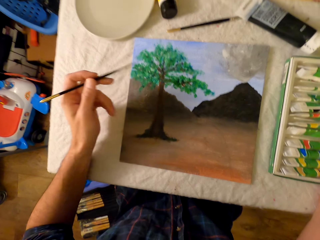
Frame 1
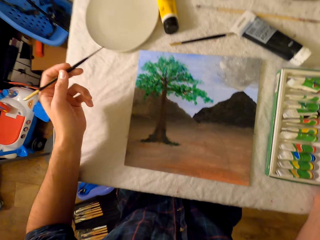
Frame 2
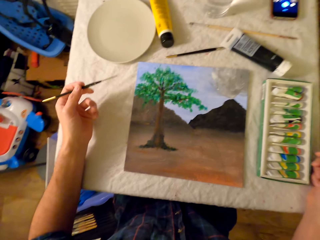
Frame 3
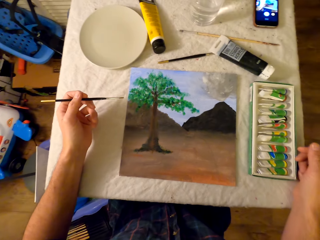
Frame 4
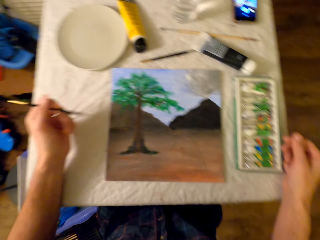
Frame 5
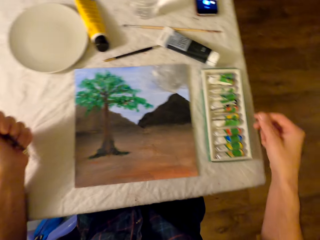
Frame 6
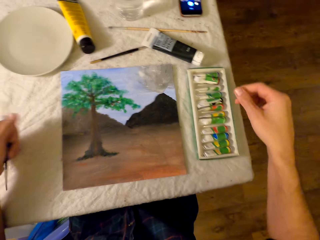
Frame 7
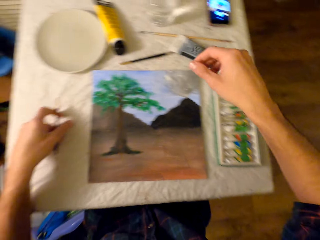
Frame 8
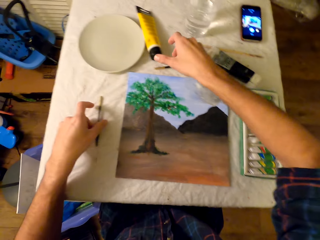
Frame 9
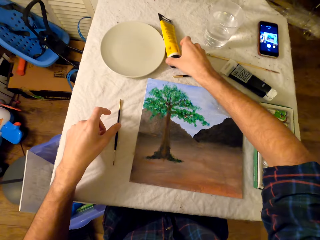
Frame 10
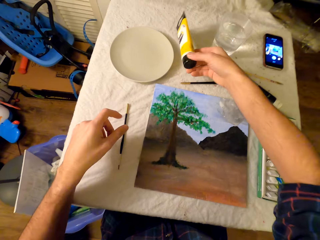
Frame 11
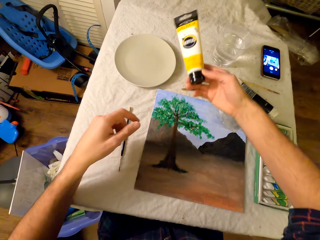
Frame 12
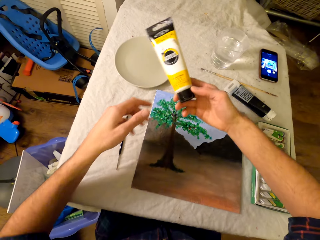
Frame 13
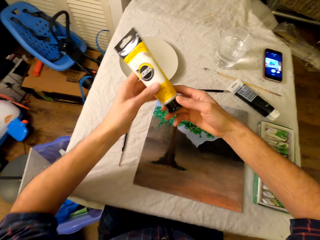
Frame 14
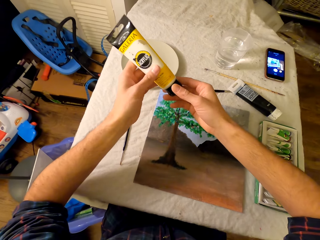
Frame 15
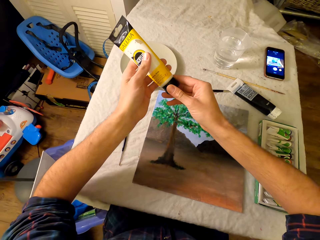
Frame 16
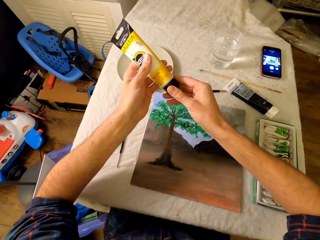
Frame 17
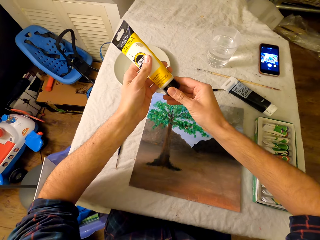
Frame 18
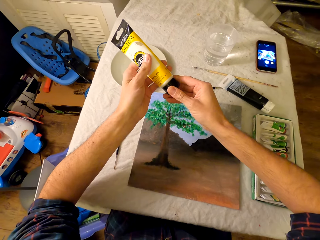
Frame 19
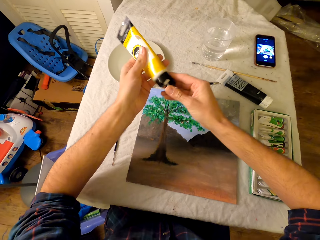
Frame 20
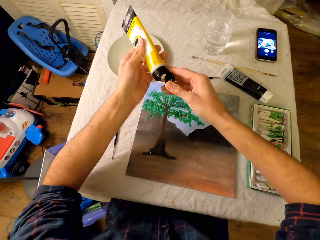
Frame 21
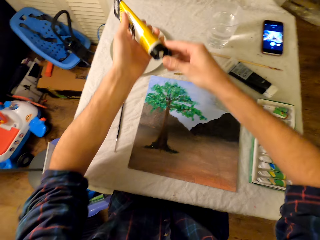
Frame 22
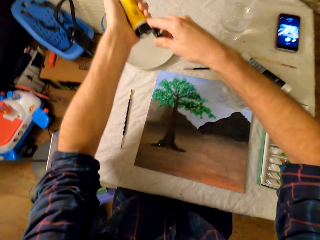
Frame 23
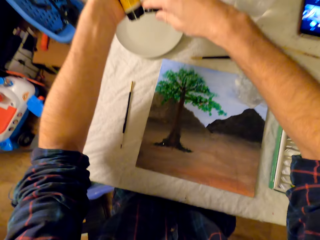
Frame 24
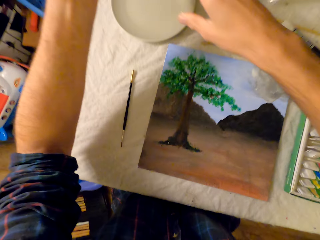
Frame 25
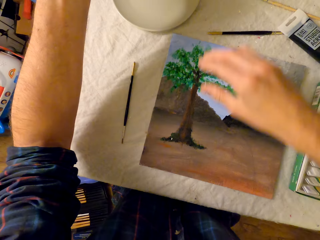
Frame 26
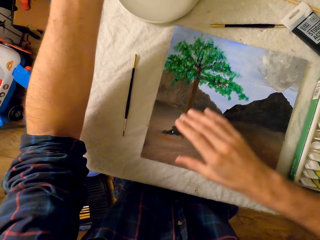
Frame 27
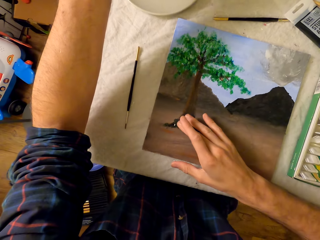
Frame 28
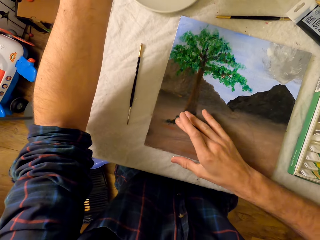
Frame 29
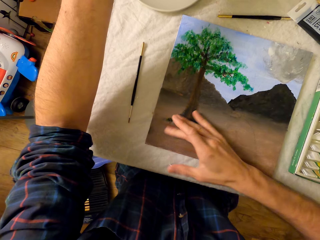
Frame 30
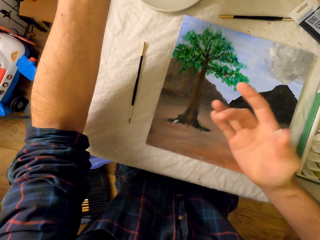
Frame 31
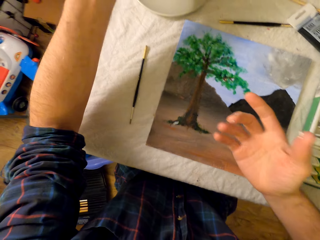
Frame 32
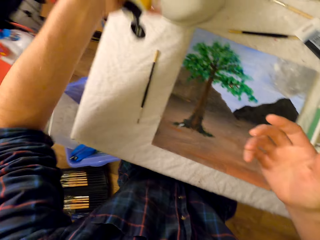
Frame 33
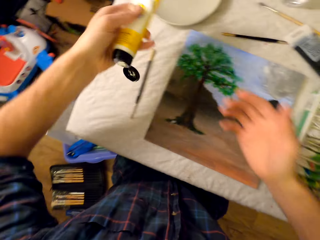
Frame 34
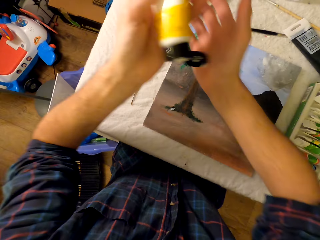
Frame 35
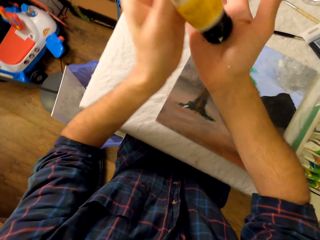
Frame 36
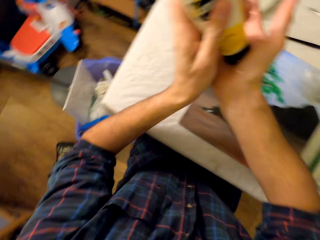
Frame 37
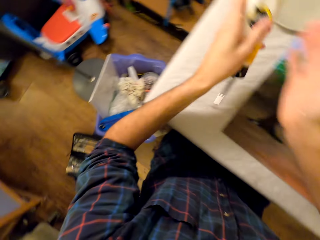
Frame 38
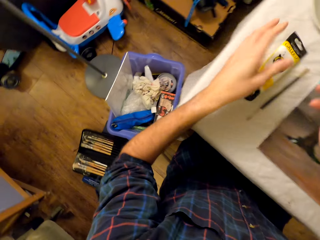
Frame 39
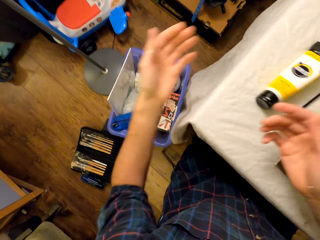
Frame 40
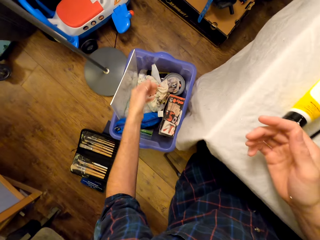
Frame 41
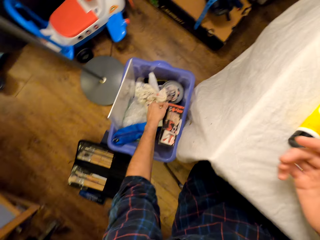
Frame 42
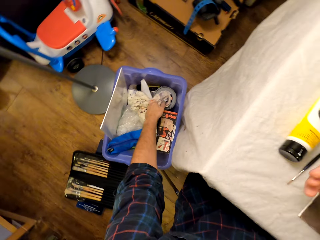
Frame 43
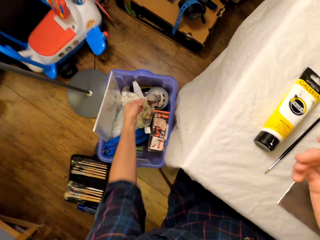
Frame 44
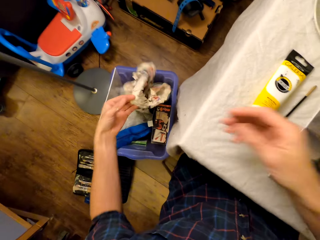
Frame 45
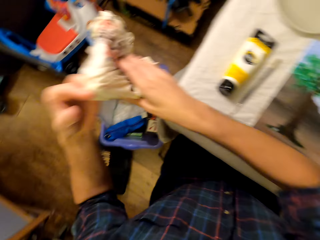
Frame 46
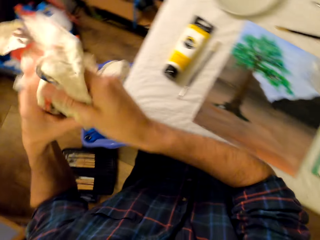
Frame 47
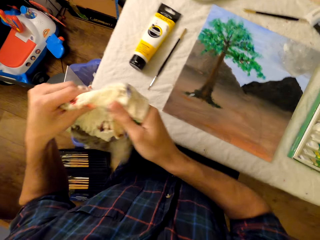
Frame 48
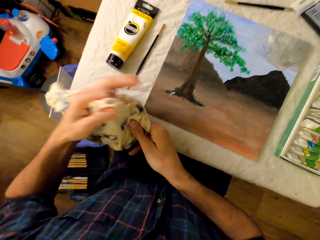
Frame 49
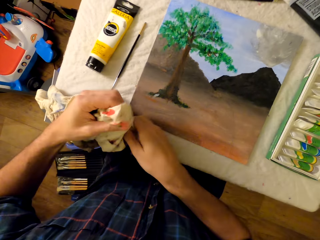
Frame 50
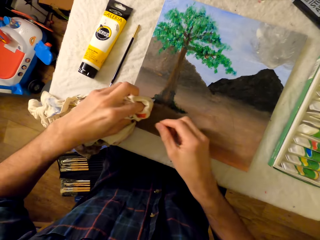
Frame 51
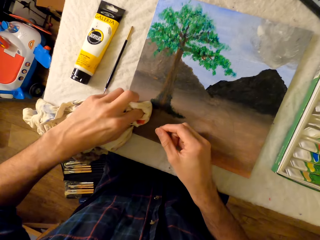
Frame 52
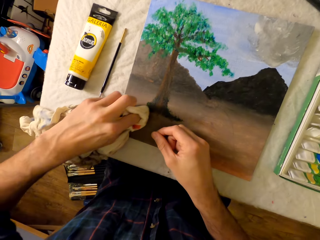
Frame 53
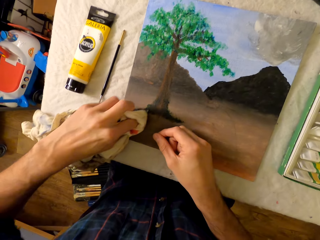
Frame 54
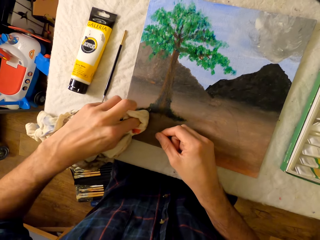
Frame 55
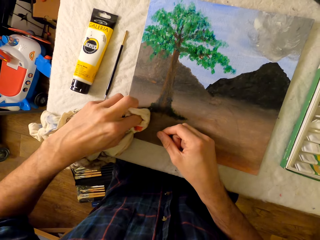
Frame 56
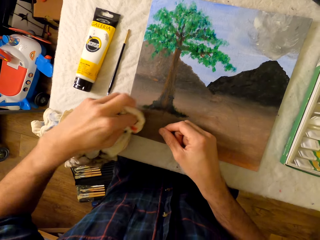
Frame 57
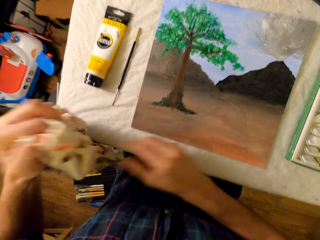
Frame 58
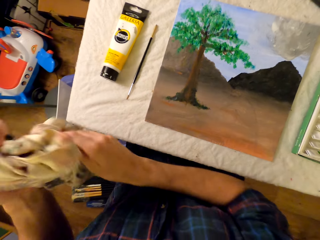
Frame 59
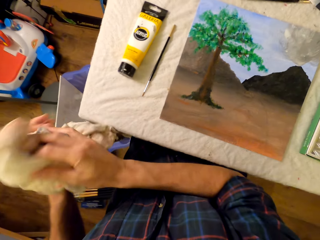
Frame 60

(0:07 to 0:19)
The camera wearer picks the paint tube or fingerprint ink from the table with the right hand. They open the cap. They close the fingerprint ink cap. They put the fingerprint ink on the table. They take a cloth. They wipe the picture with the cloth.

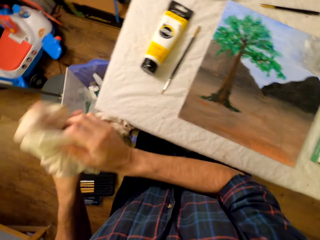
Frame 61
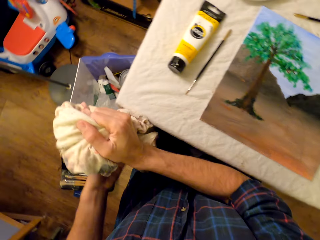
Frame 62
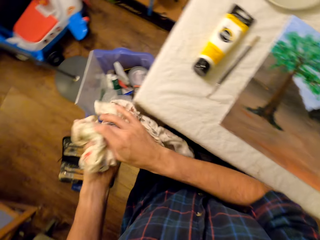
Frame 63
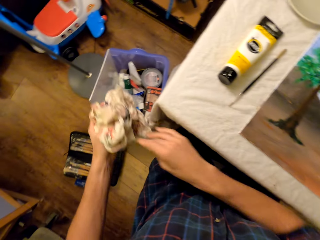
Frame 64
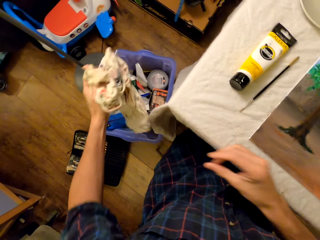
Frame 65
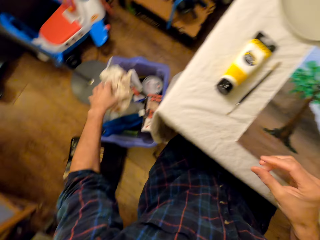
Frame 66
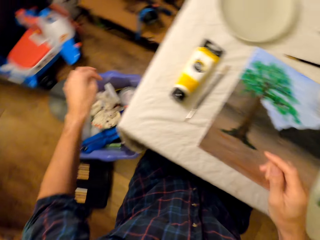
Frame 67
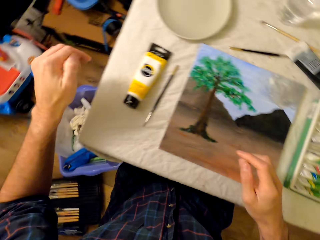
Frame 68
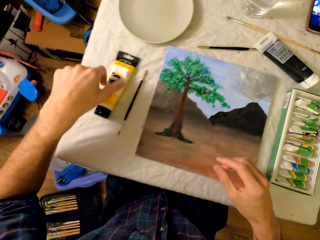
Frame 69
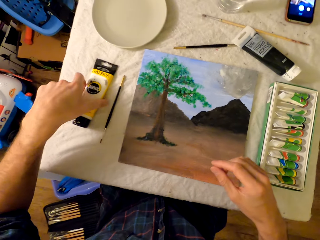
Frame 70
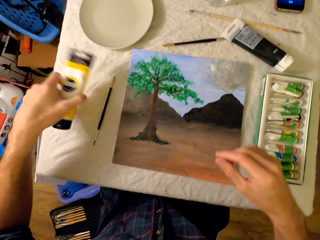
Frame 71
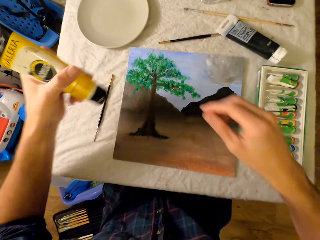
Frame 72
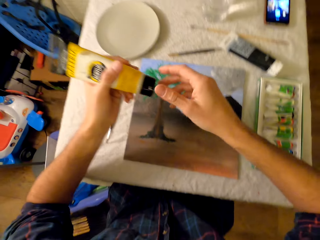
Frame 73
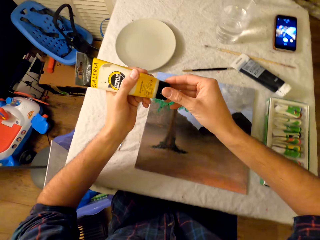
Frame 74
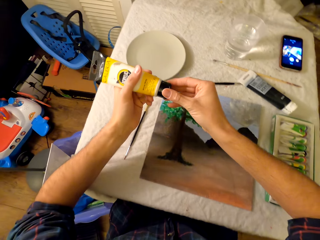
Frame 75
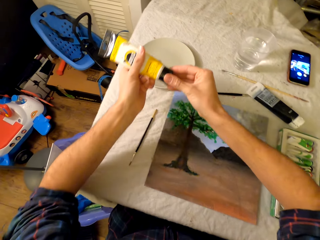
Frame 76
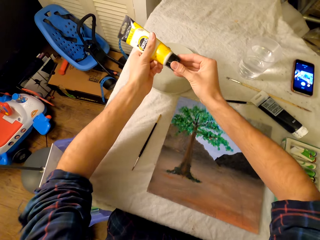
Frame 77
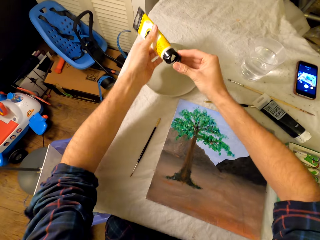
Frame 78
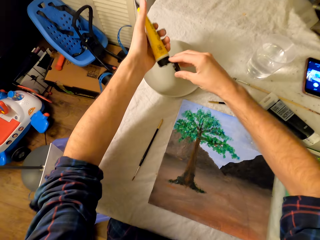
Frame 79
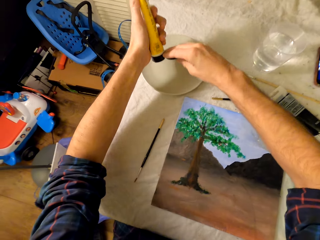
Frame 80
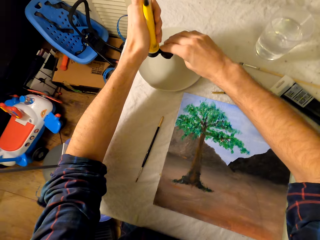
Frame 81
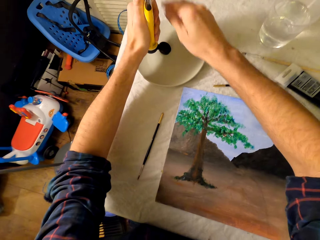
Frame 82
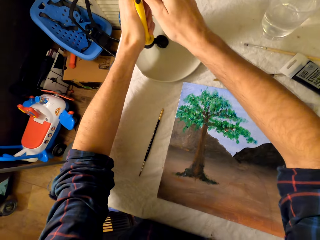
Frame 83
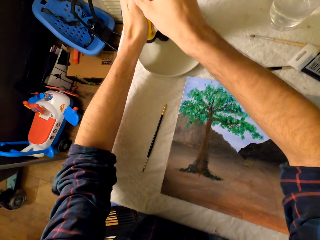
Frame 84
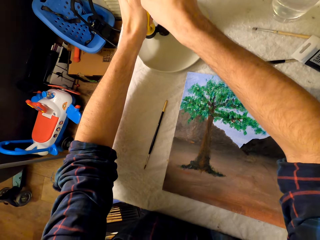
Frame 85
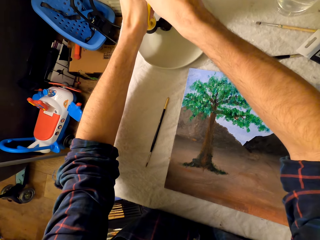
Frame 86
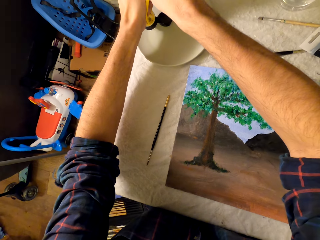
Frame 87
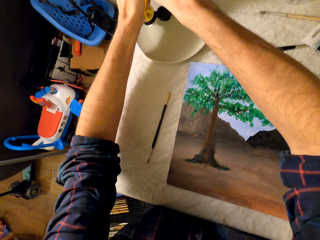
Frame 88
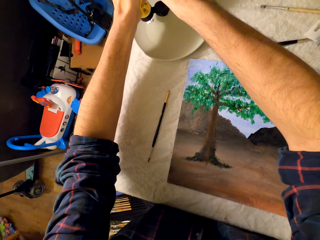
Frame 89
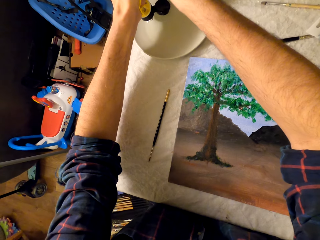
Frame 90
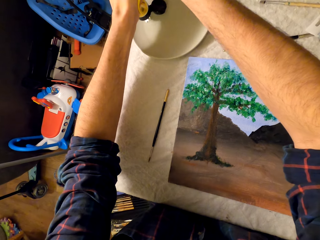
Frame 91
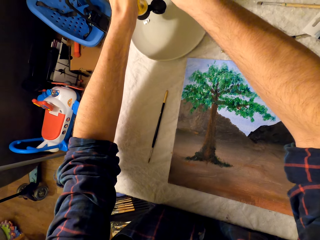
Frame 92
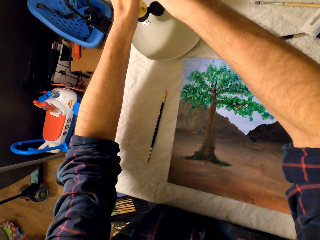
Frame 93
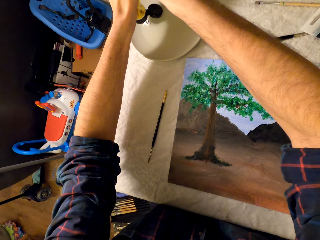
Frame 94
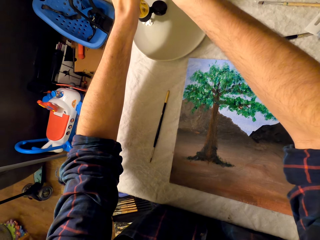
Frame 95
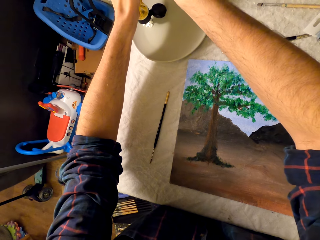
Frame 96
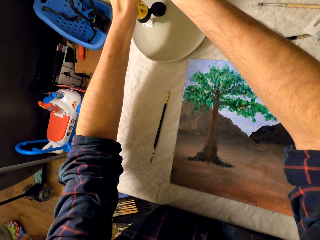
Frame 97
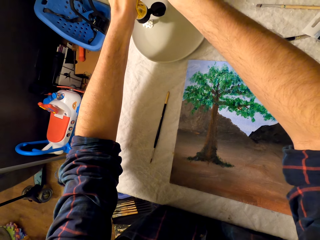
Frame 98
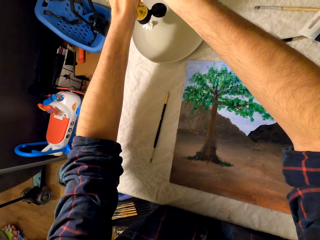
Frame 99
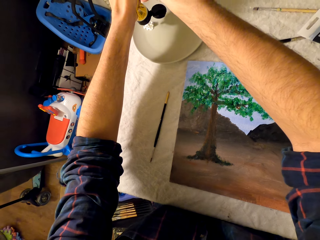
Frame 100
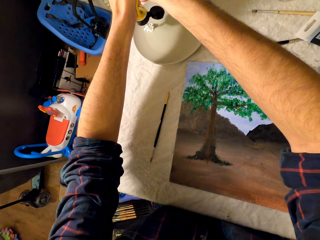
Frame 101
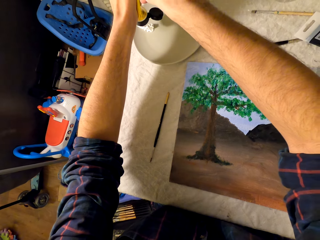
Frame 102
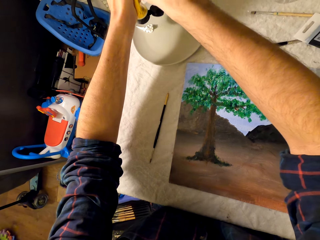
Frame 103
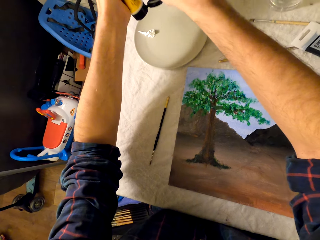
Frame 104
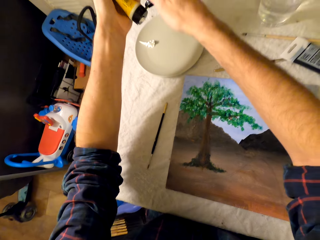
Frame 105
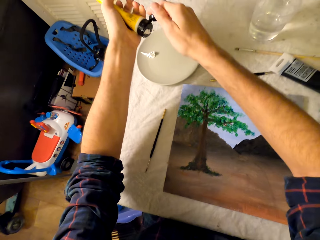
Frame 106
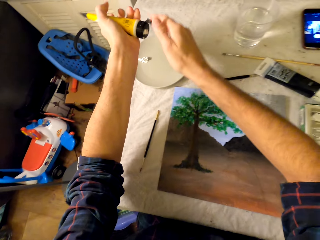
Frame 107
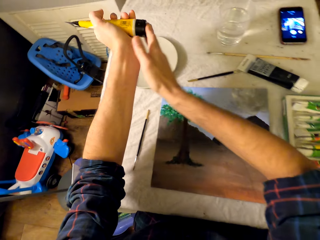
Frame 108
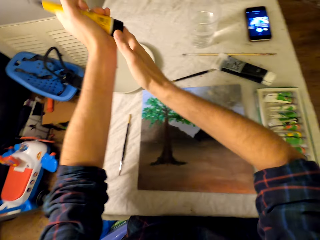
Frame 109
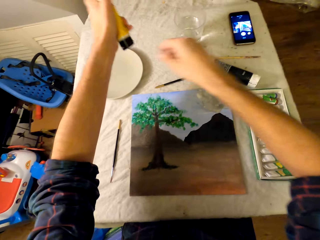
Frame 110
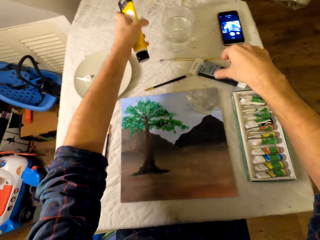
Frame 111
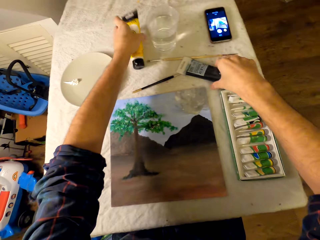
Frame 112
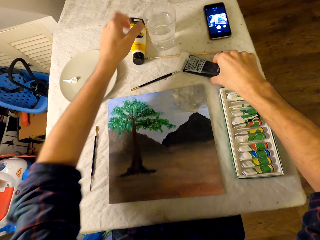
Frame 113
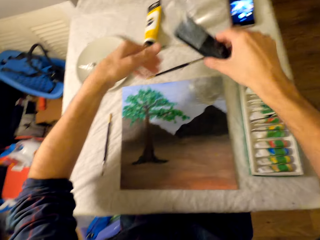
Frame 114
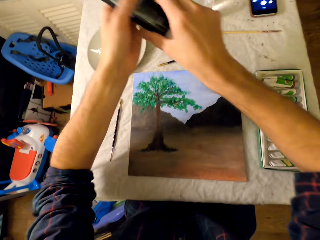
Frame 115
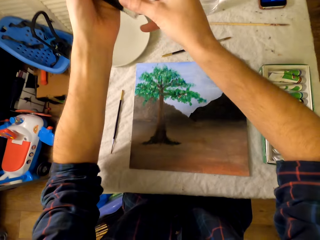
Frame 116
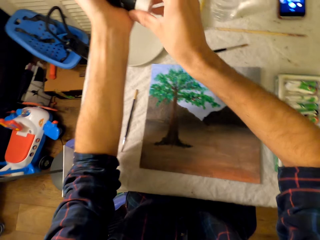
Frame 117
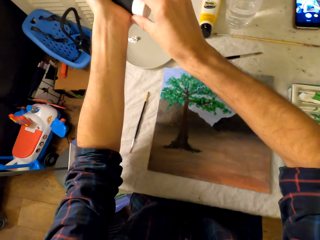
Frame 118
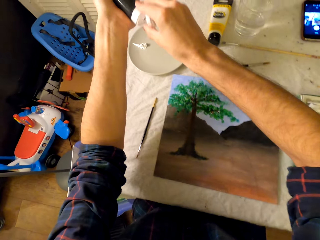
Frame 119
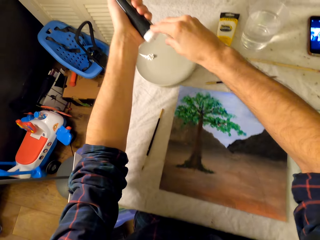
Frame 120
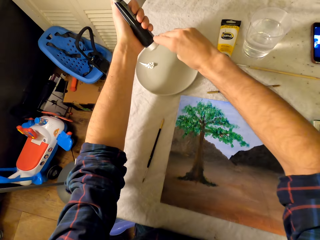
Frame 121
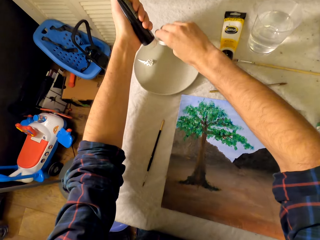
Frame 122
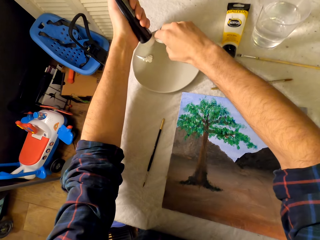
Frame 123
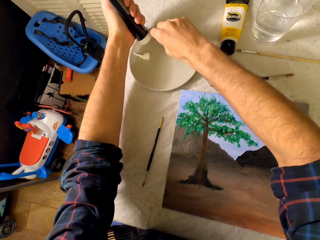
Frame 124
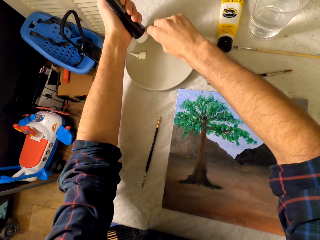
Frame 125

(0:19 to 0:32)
The camera wearer drops the cloth in the basket. They open the paint tube, squeeze the paint tube, and put the paint on the dish. They close the paint tube. They drop the paint tube on the table with the left hand. They pick the paint tube. They open the paint tube. They pour ink in the plate.
